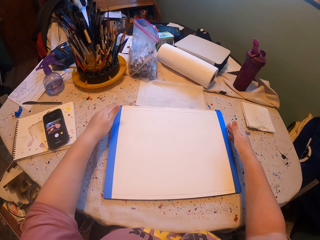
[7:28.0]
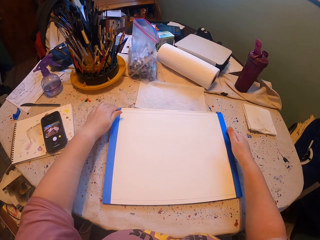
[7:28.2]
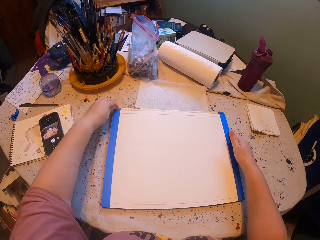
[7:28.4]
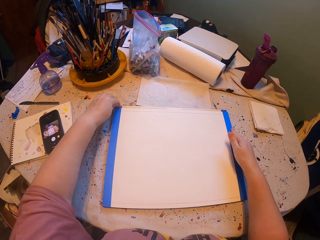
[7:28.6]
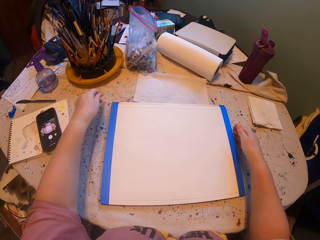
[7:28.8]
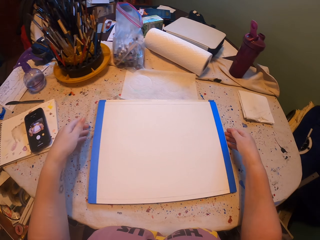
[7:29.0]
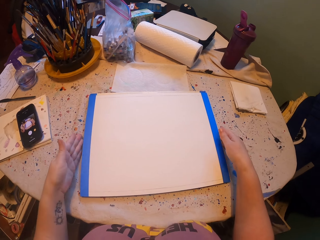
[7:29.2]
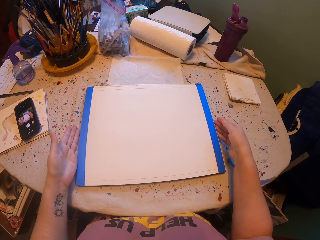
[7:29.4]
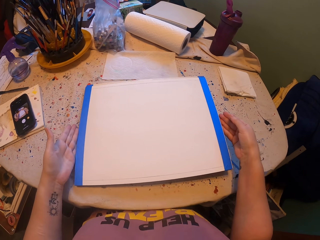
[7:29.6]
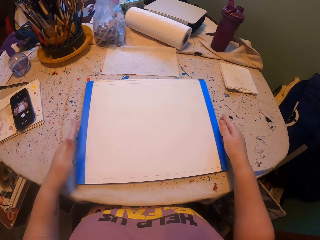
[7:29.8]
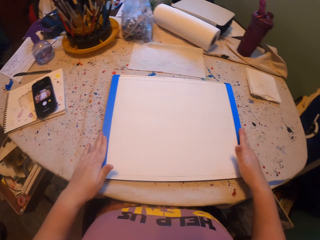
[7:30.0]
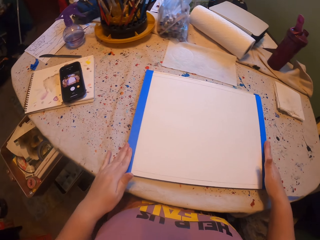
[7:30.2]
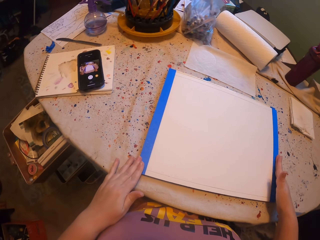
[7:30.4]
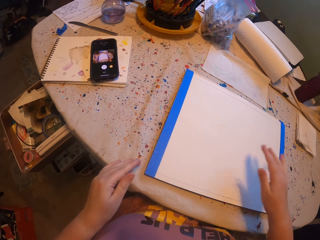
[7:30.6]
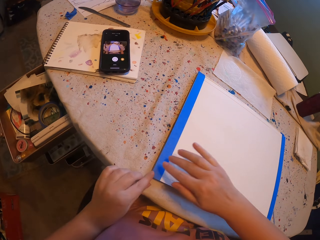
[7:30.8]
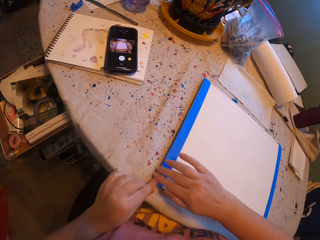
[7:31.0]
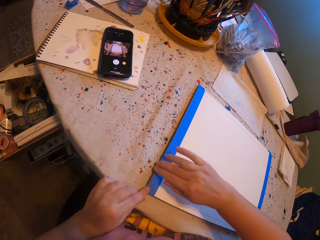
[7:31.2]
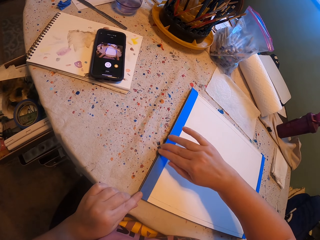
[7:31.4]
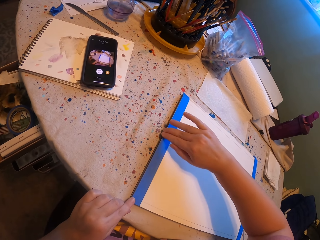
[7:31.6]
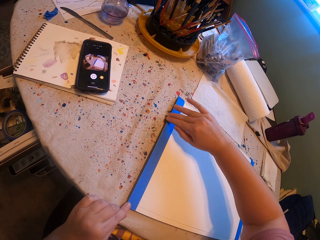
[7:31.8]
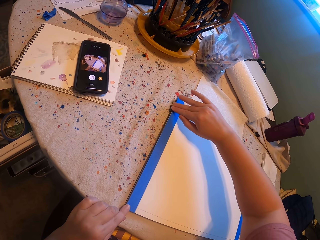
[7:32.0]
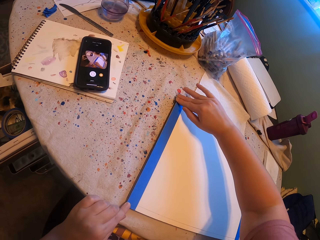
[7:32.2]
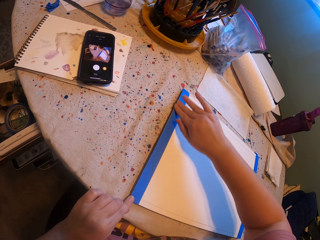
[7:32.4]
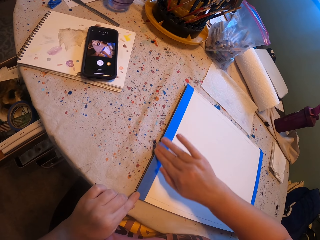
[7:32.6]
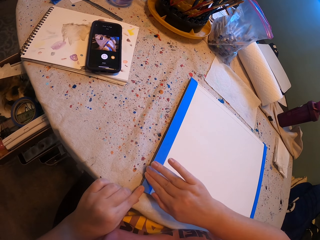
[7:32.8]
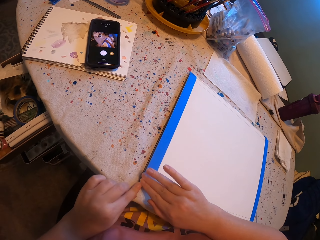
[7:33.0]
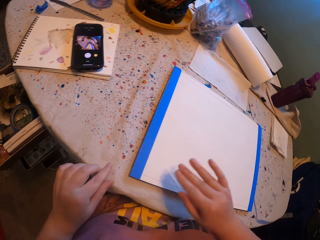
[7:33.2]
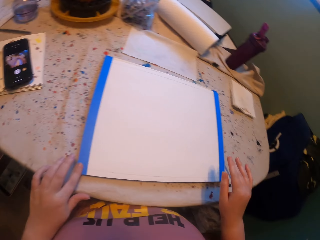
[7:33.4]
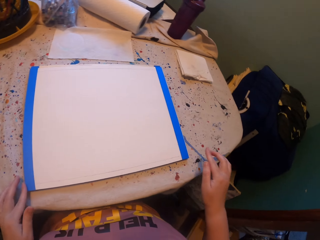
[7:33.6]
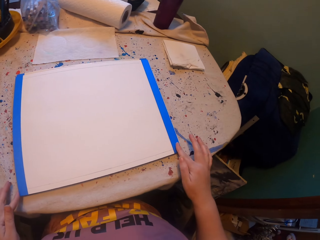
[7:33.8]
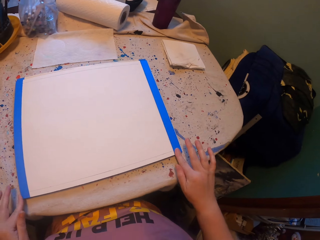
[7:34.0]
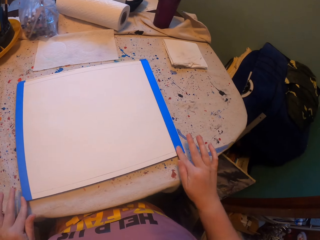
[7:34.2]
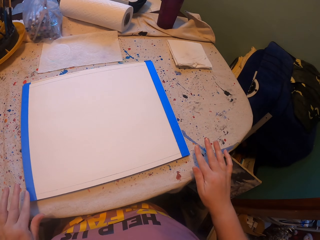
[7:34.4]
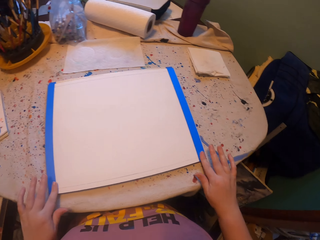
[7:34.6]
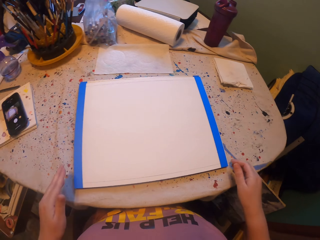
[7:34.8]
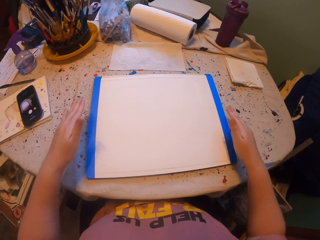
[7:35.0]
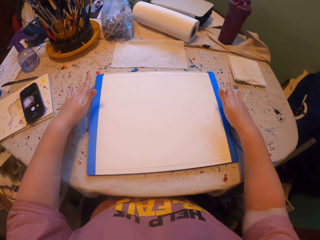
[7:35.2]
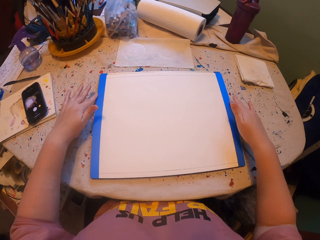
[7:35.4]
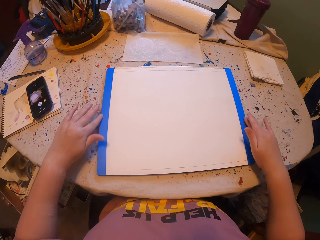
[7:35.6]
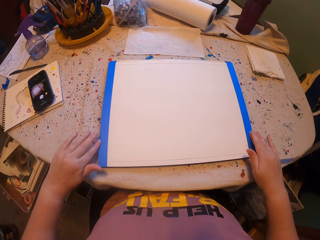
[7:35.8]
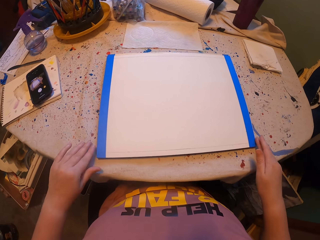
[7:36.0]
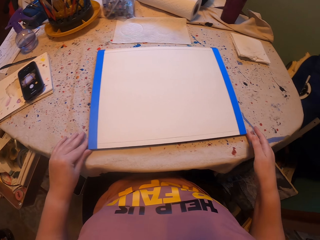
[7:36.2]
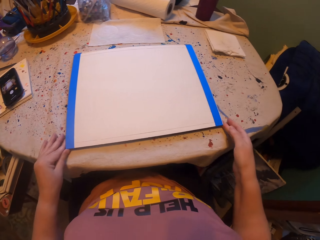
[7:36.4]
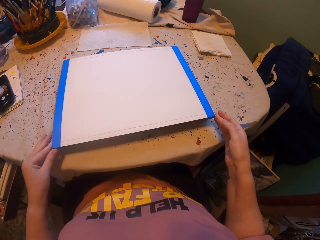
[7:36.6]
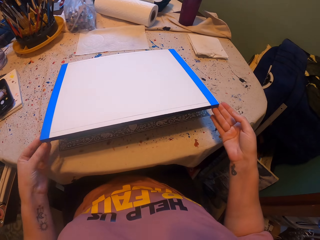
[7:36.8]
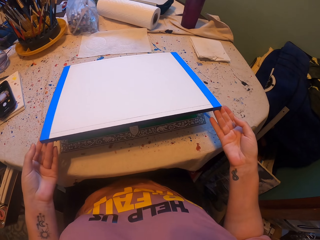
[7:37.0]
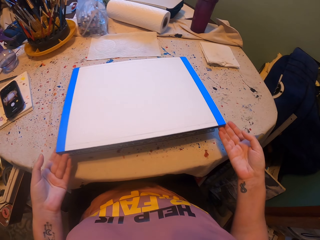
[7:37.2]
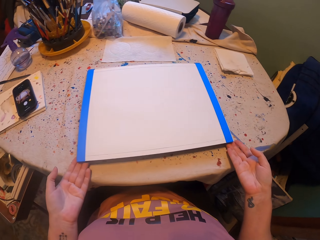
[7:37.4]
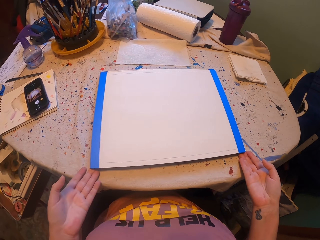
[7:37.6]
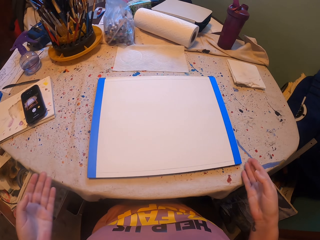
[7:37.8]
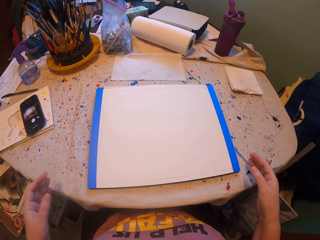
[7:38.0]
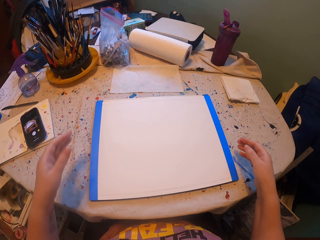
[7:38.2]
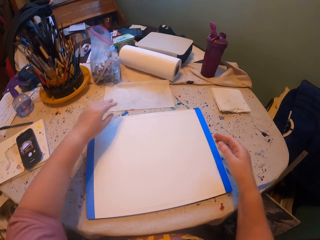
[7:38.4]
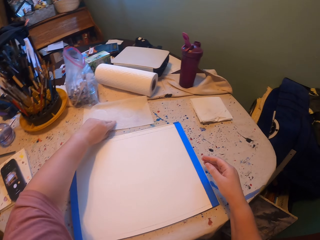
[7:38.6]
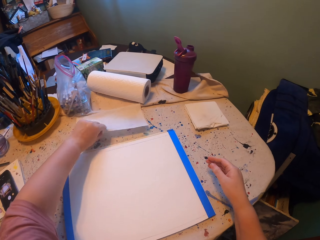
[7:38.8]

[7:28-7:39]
The camera wearer drops the paper and board with both hands. They hold the paper board with both hands. They smear the tape with the right hand. They move around both hands. They smear the tape with both hands. They lift the paper board with both hands.

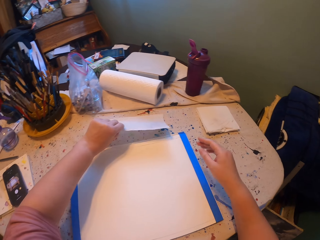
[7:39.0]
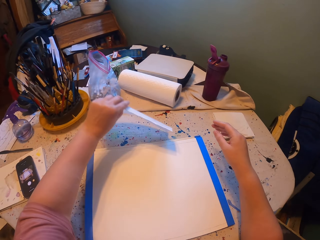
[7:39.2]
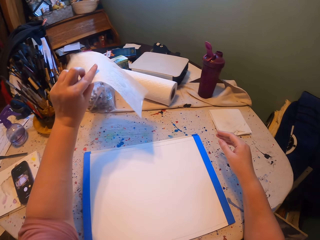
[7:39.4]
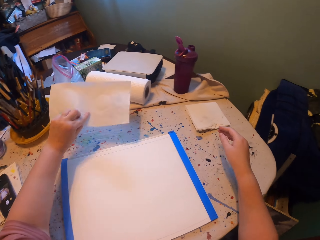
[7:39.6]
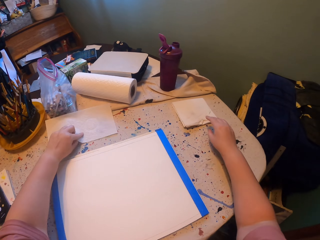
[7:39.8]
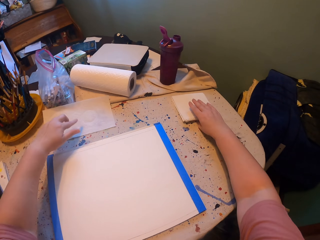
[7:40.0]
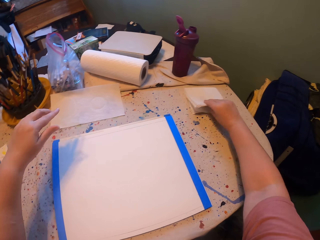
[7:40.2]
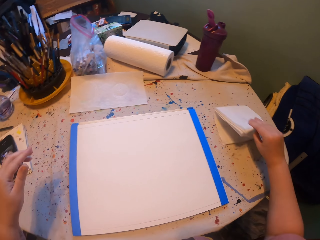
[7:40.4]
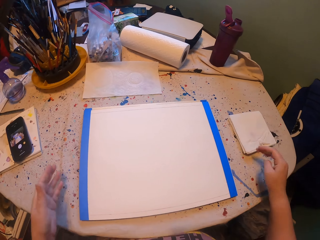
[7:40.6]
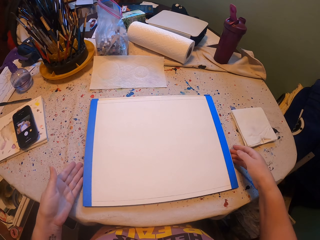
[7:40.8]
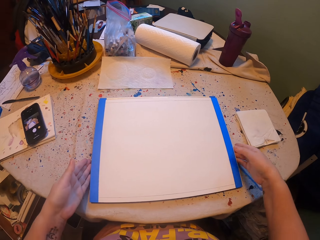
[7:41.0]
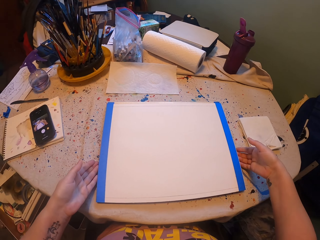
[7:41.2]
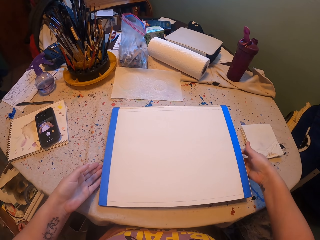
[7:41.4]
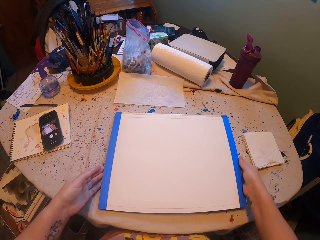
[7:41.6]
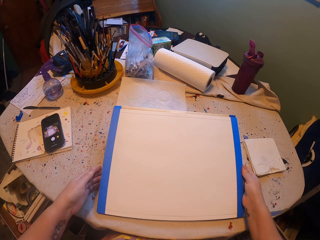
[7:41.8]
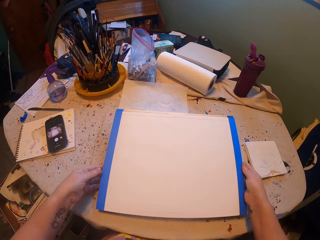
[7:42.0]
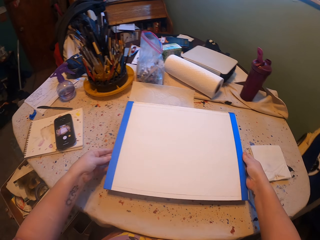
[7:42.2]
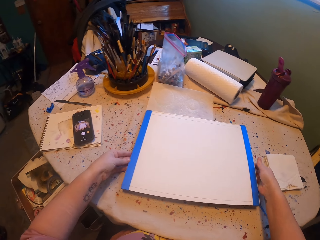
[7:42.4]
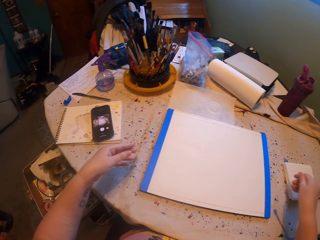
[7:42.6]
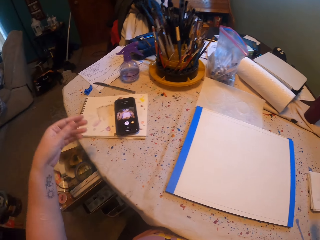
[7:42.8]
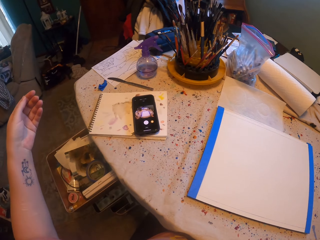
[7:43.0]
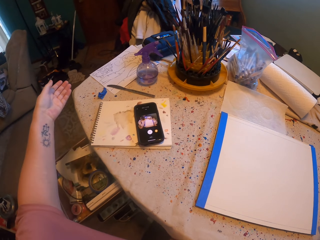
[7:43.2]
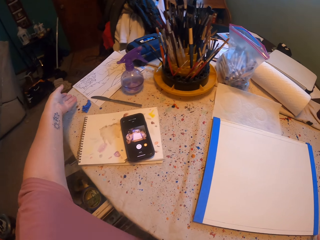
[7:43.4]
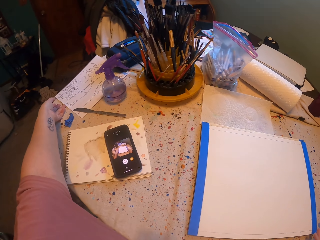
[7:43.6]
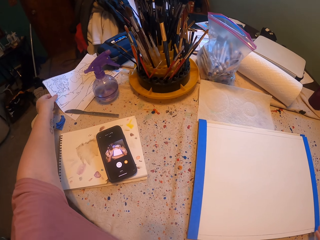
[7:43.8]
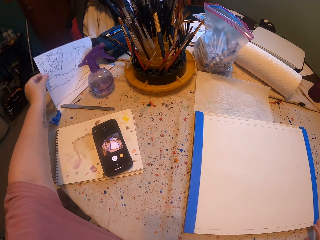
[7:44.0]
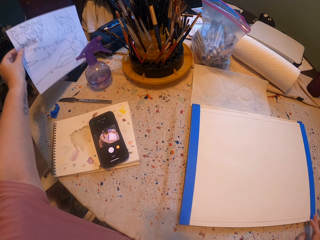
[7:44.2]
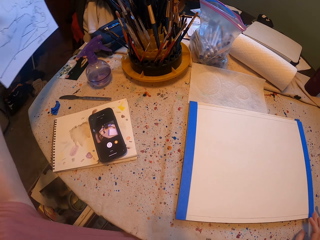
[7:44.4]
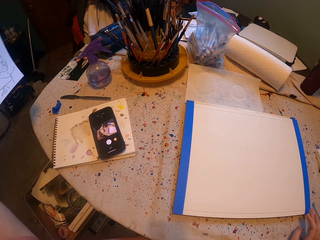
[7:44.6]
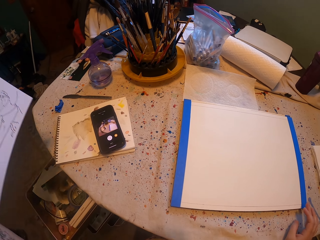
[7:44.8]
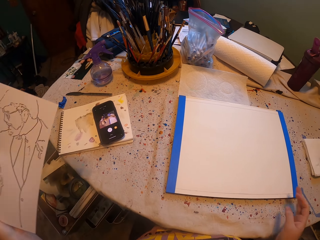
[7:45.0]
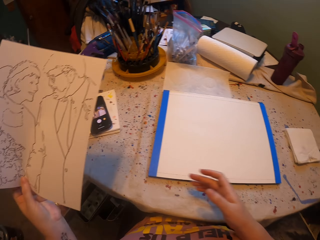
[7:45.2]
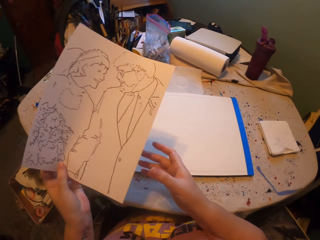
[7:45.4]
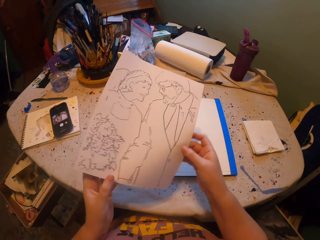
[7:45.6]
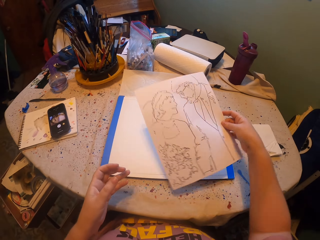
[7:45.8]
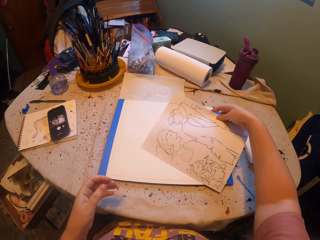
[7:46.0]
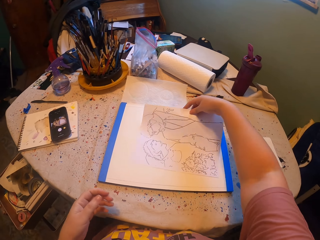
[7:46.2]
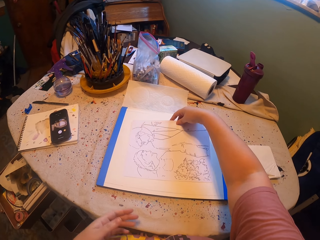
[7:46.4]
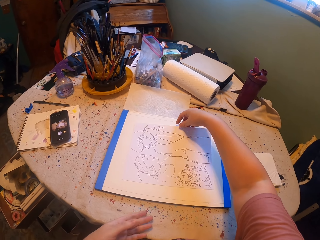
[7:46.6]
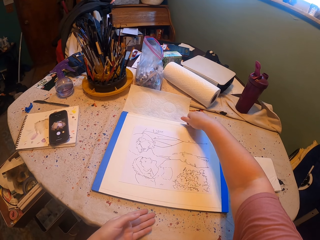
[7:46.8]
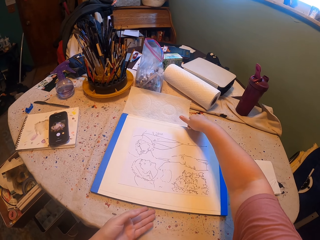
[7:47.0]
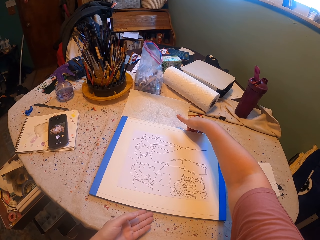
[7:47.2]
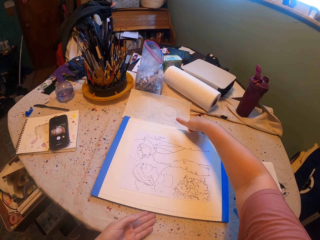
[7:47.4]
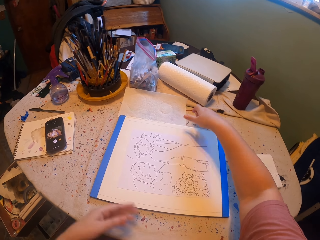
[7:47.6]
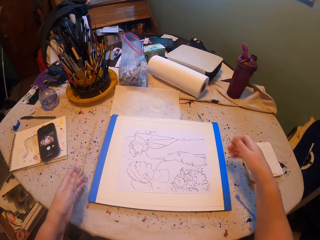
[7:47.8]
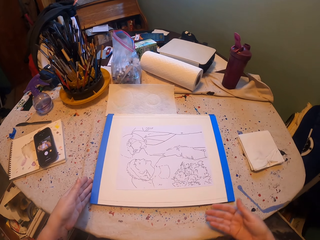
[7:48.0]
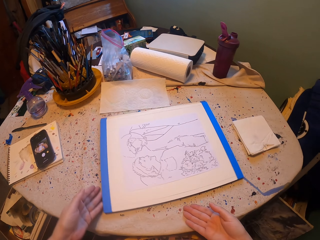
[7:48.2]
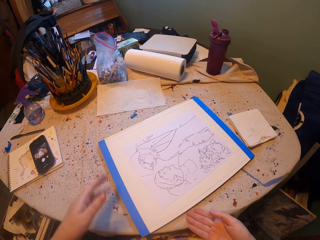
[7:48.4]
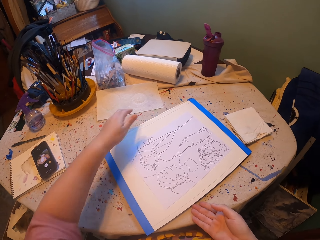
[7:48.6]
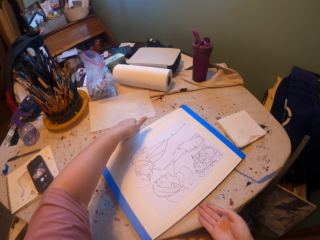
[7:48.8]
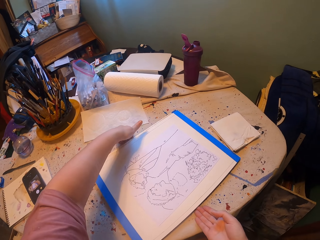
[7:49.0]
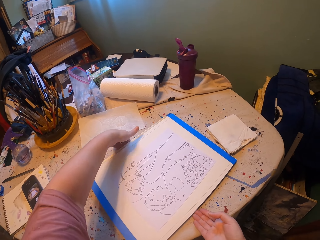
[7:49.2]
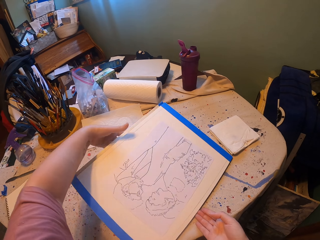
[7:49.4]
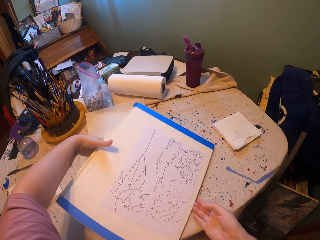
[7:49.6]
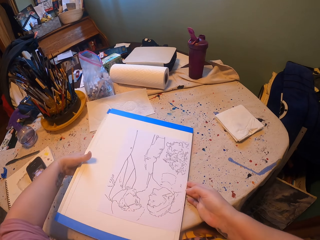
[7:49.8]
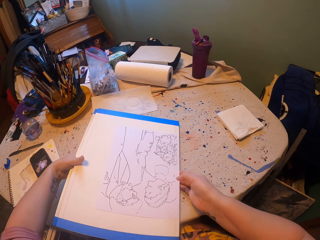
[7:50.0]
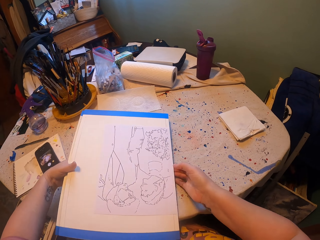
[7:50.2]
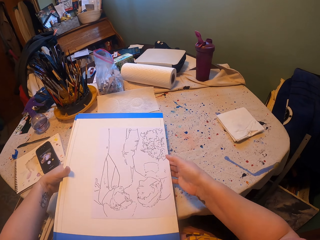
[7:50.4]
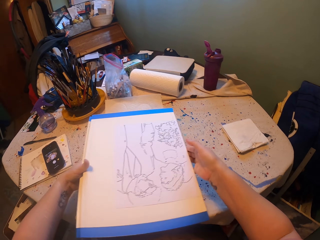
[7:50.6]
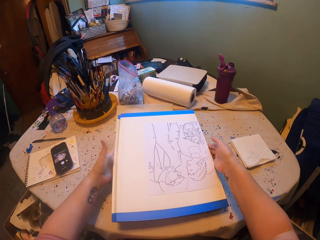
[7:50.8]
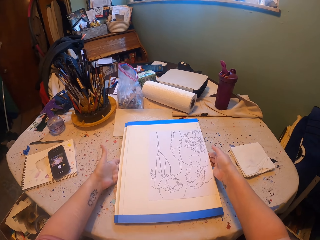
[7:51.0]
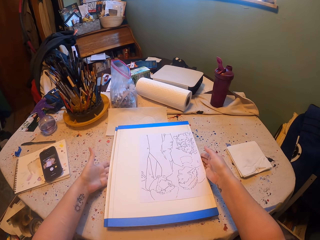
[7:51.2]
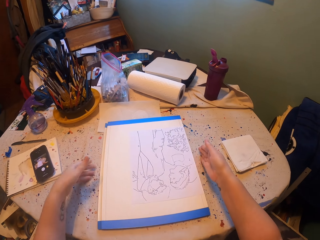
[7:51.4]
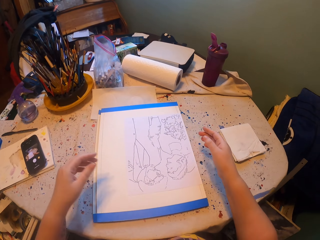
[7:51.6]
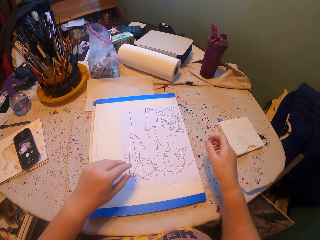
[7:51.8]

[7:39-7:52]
The camera wearer picks up a paper with the left hand. They push something with the right hand. They lift the paper board with both hands and drop the paper board. They pick a drawn paper from the table with the left hand. They hold the drawn paper with the right hand. They put the drawn paper on the book. They place the paper on the paper board. They lift the paper board with both hands.
